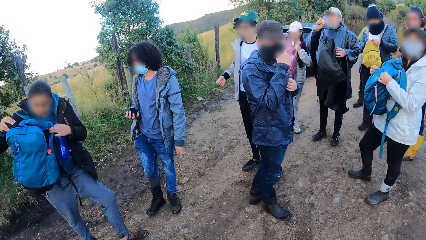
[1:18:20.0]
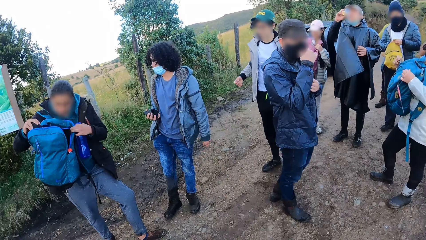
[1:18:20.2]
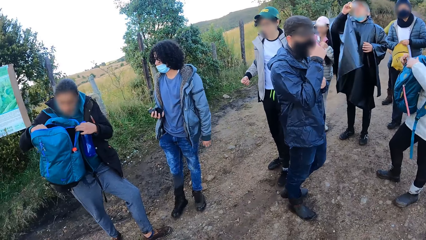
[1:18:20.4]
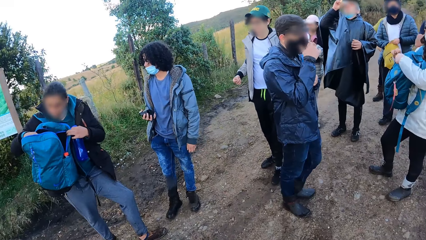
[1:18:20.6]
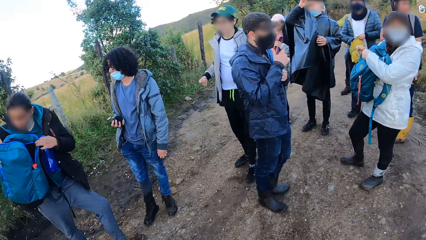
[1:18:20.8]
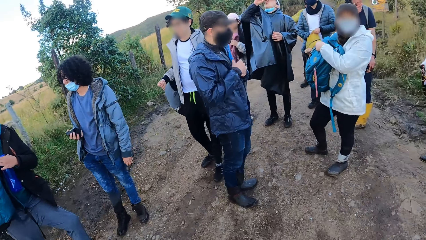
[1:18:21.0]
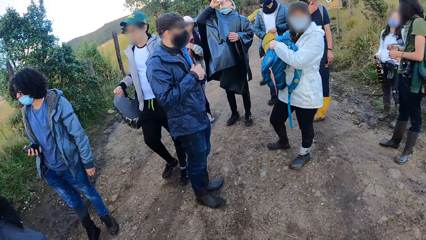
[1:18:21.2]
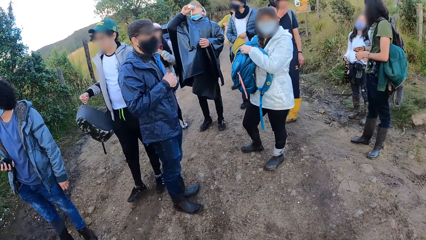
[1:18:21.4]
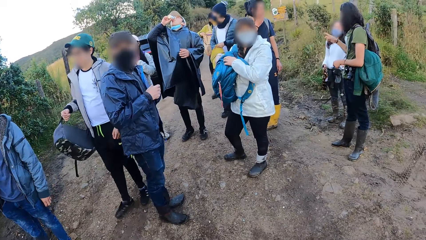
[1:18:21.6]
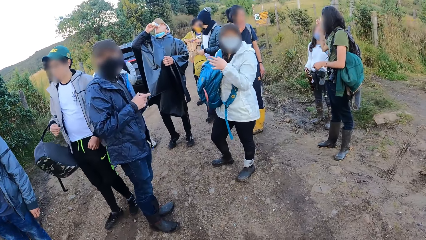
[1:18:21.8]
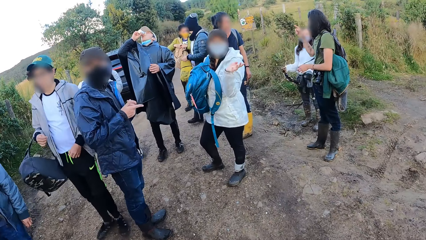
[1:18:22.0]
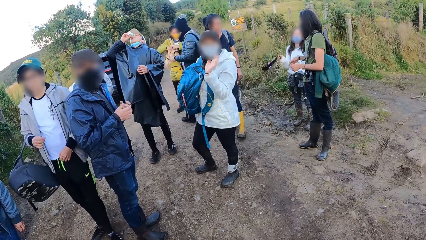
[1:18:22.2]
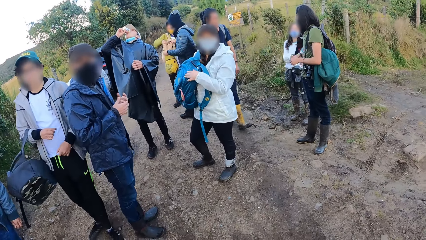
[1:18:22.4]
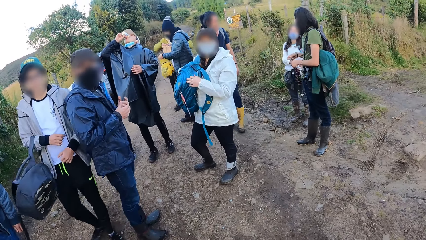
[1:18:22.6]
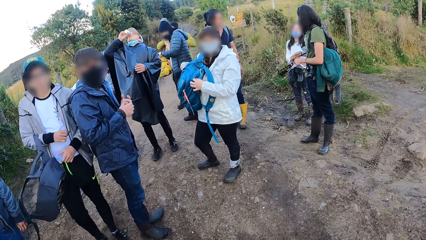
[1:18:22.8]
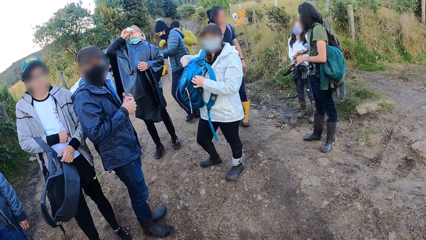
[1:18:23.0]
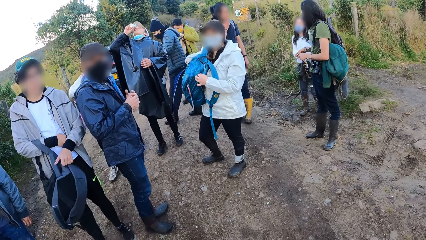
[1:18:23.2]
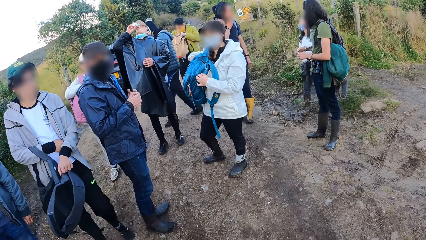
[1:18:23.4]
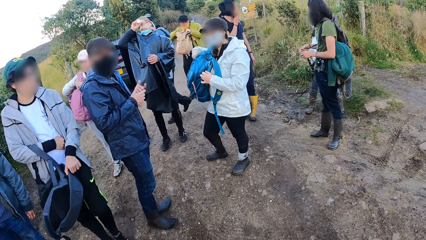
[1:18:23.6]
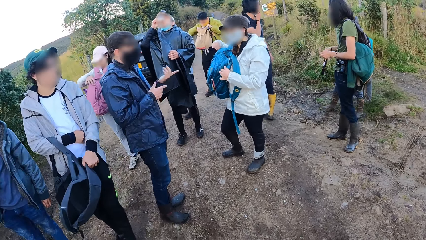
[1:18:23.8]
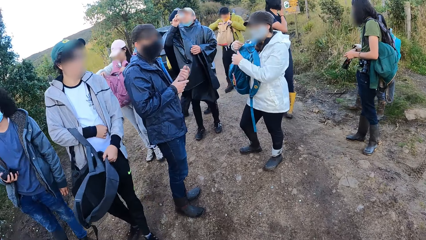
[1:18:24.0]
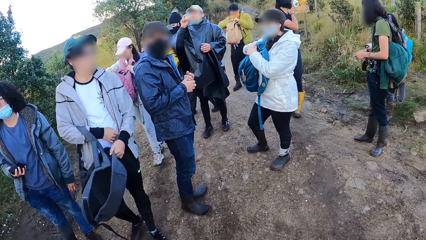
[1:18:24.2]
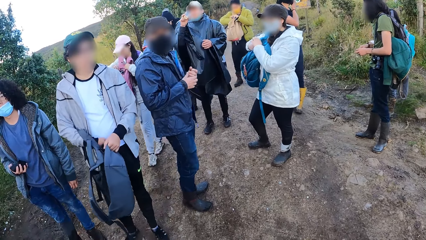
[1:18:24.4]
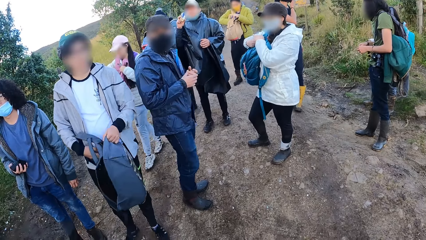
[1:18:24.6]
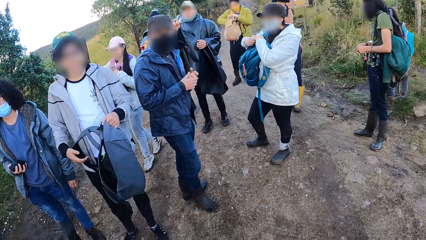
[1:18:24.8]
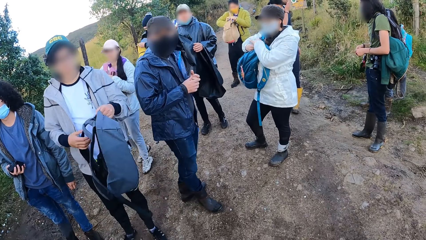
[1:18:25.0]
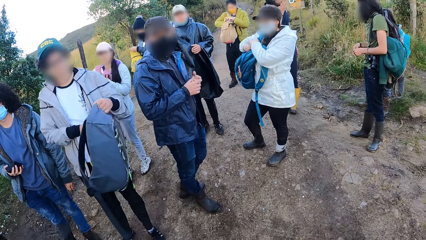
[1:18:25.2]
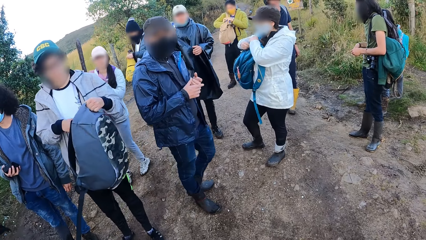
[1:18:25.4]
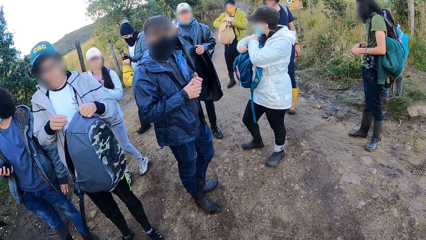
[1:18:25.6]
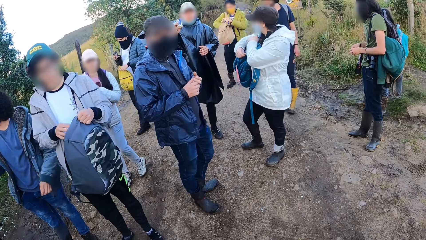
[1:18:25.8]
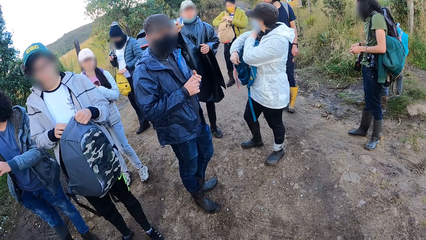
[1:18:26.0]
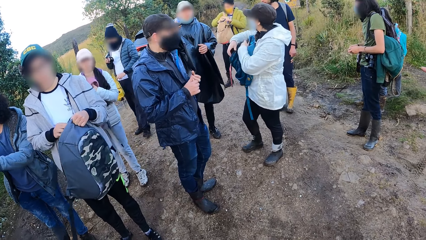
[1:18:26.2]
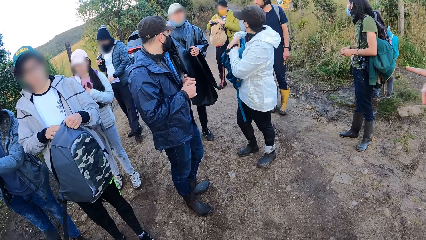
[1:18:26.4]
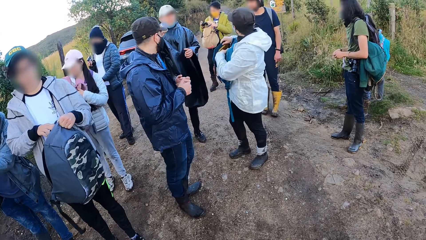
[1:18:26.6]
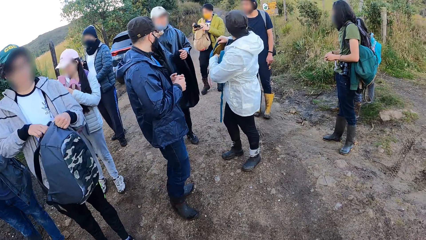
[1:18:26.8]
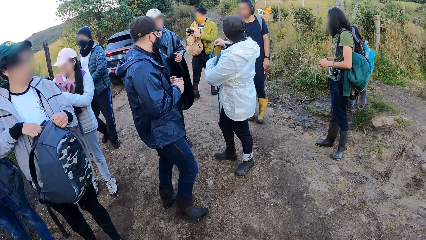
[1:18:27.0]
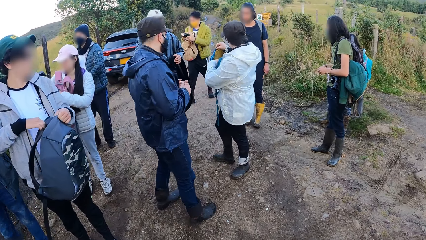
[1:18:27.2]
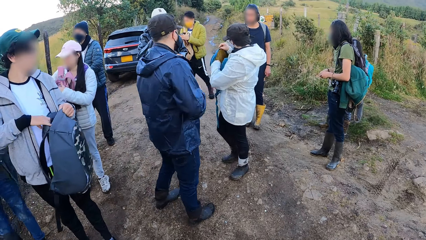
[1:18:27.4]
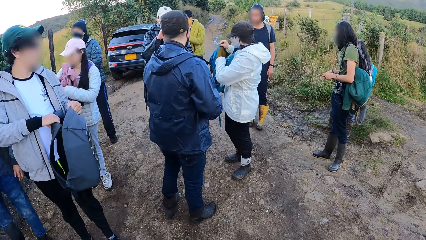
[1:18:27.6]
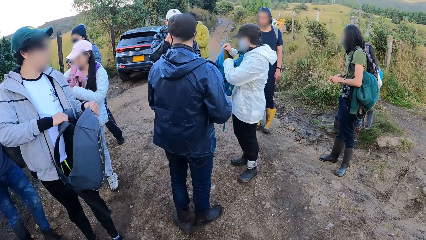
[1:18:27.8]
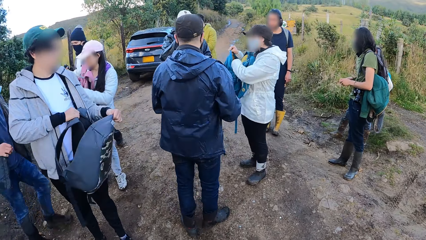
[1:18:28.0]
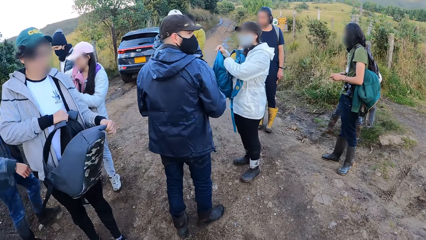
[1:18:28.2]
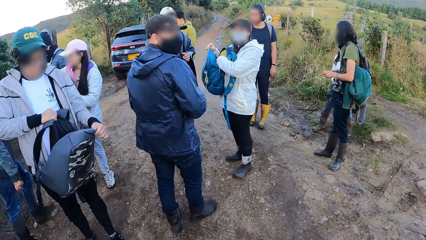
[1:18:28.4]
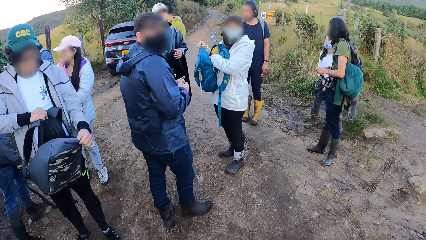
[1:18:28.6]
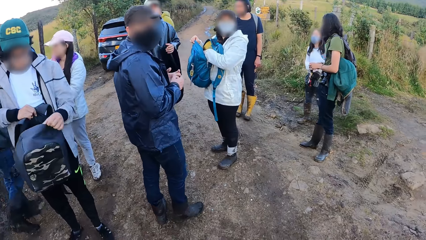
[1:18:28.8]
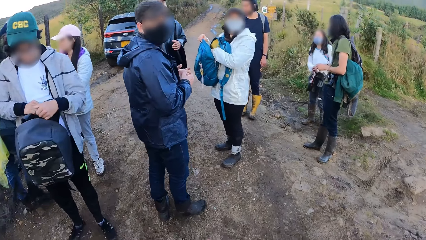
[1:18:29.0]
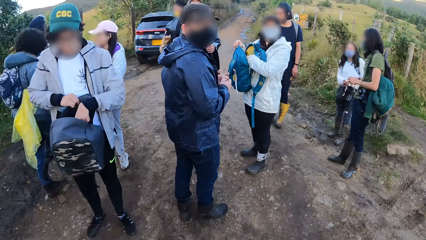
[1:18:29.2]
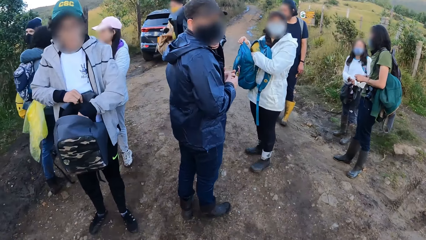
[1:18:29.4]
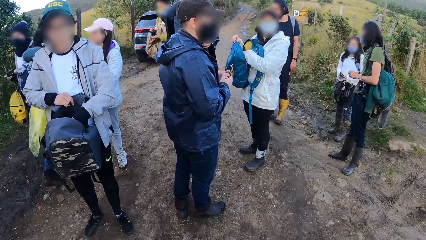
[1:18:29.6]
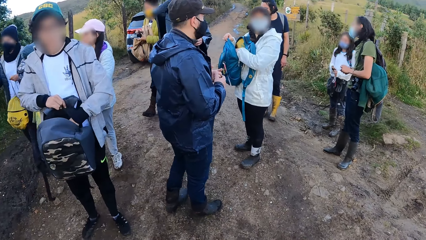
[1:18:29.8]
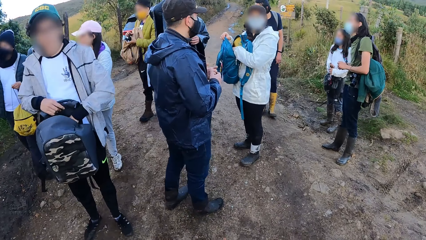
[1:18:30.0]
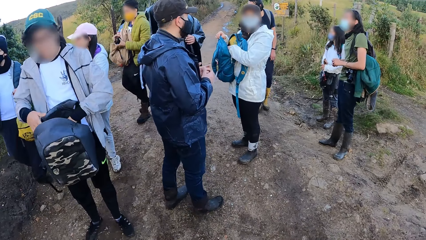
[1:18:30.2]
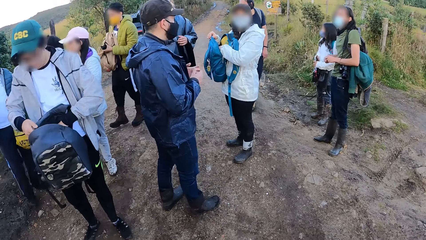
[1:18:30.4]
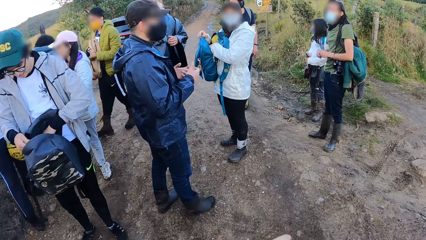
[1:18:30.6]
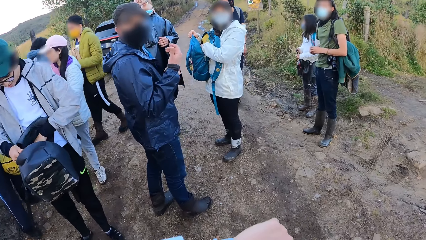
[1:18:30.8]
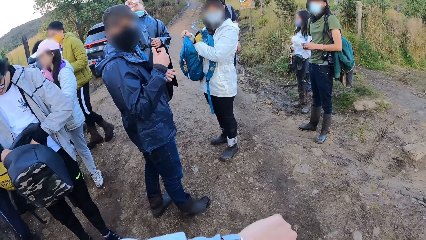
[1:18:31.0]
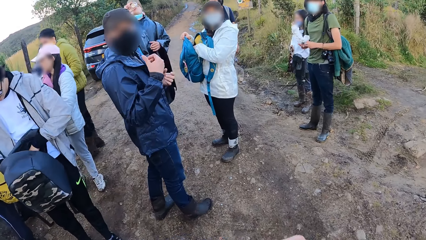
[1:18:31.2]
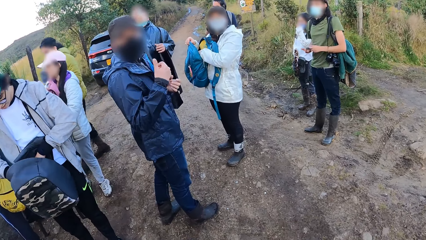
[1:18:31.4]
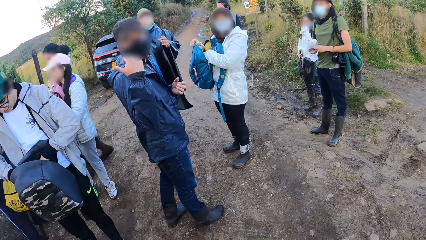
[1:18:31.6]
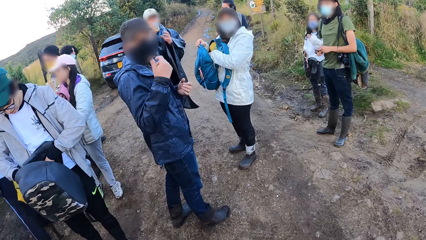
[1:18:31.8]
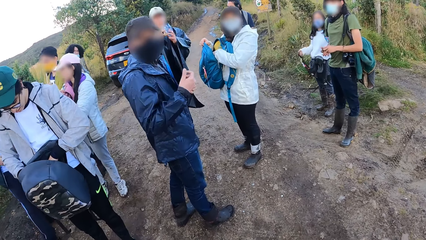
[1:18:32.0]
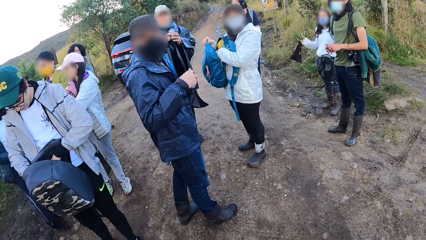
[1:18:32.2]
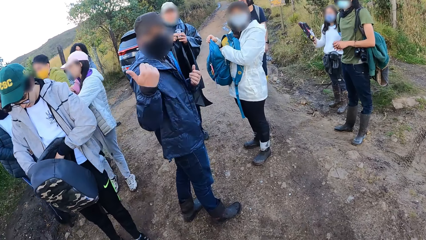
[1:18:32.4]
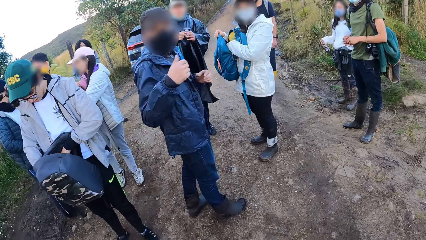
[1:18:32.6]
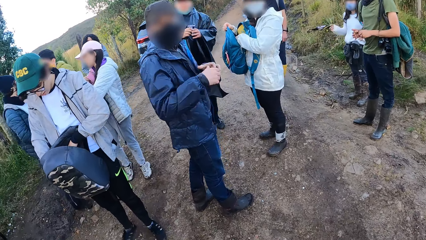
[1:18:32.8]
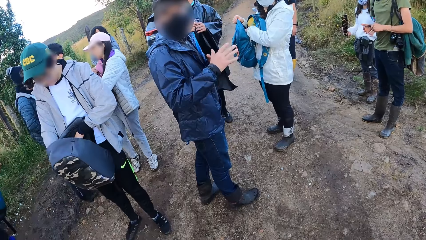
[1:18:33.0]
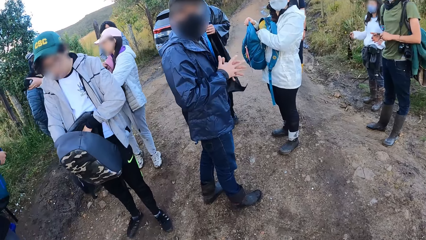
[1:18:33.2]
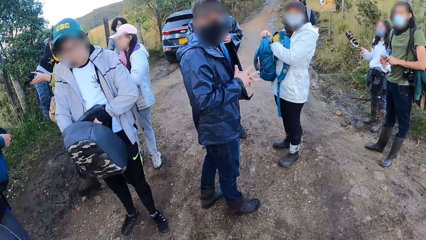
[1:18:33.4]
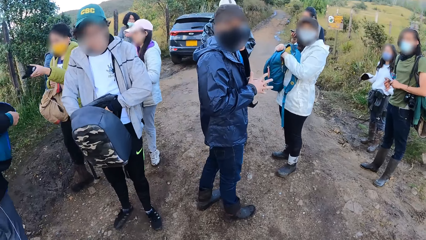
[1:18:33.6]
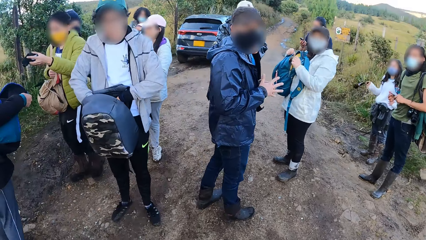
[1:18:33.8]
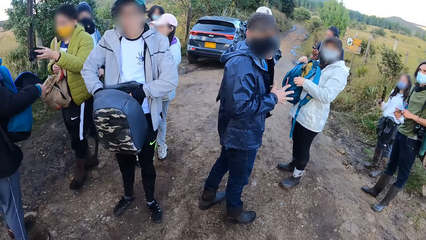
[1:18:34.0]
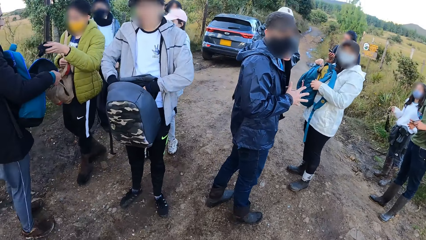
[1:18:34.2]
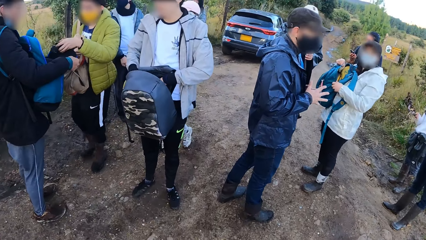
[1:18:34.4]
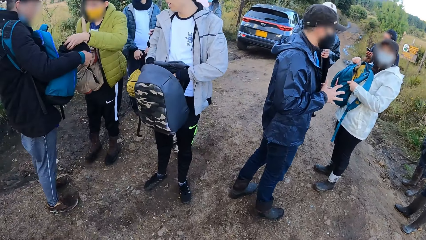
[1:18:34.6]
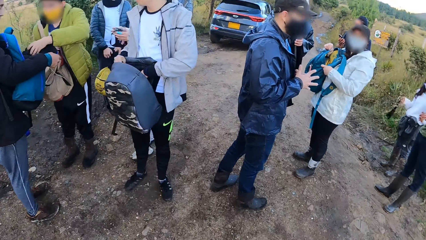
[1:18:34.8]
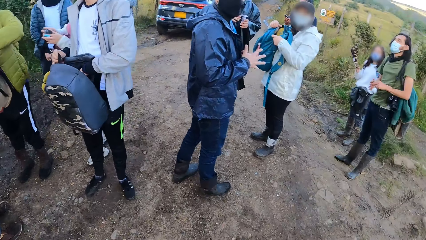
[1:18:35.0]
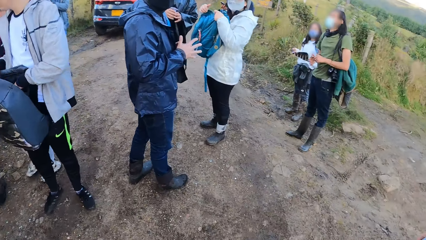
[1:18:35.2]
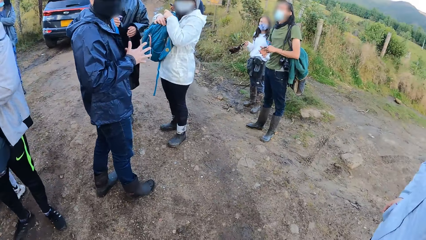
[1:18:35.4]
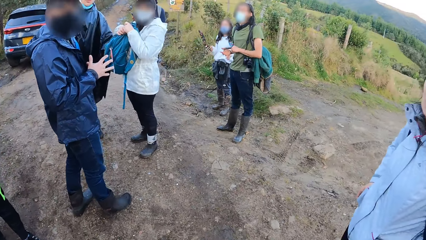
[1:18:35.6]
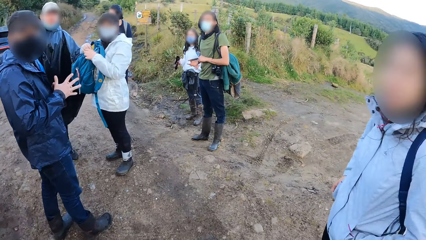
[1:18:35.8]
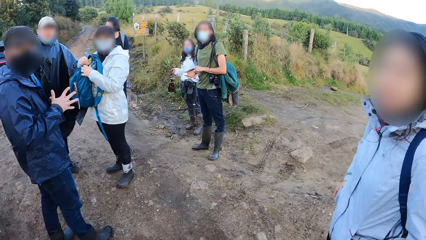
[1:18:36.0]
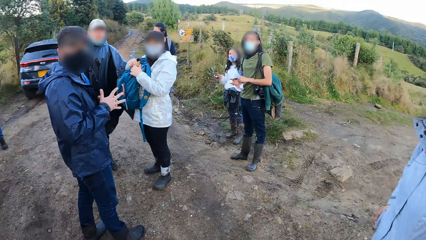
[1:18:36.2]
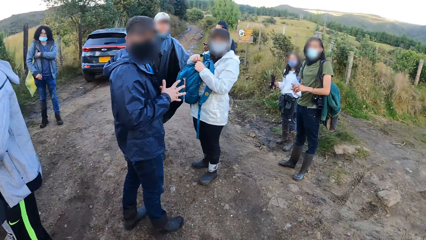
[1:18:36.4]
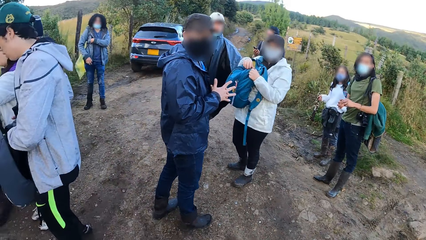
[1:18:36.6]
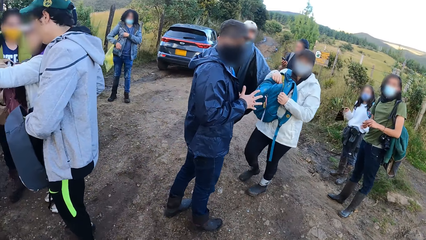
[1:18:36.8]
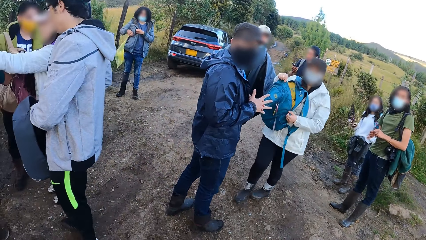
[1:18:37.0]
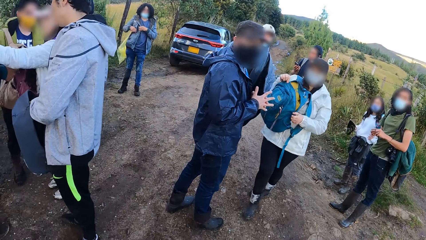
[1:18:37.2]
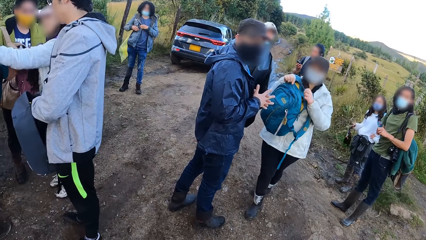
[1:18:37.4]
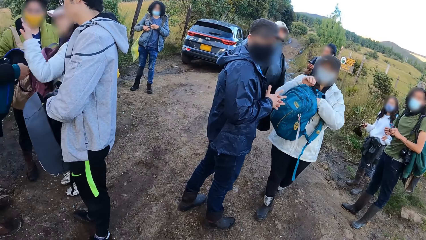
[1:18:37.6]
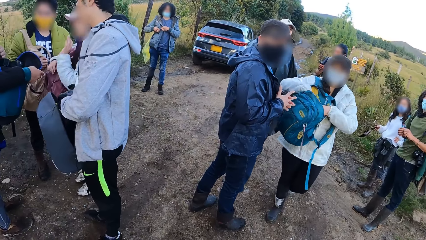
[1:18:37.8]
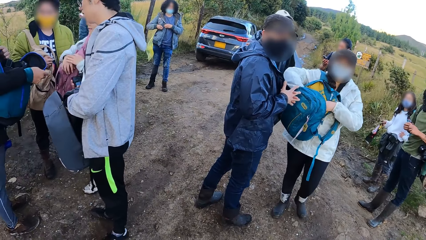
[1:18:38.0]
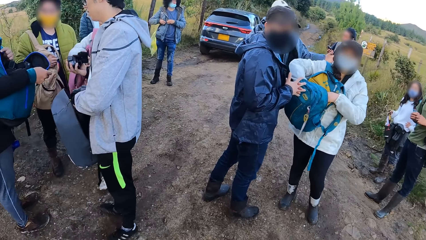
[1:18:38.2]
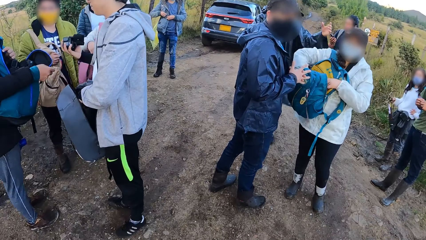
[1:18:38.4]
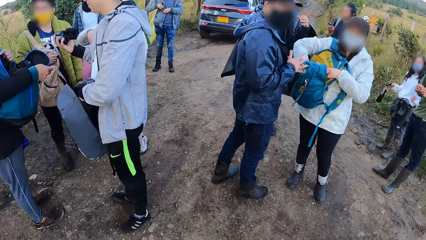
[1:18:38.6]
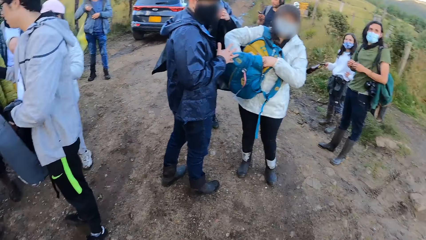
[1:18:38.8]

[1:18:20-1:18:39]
The camera wearer looks at the watch in his left hand. The man gestures to the camera wearer.
